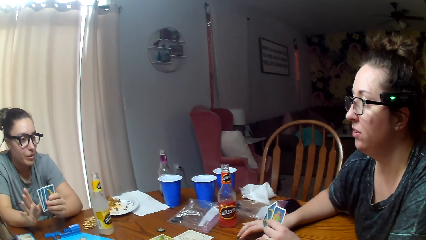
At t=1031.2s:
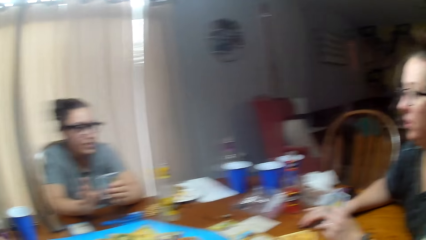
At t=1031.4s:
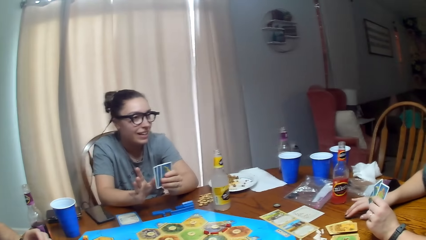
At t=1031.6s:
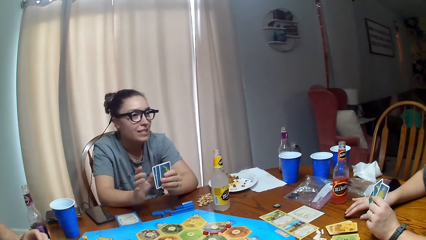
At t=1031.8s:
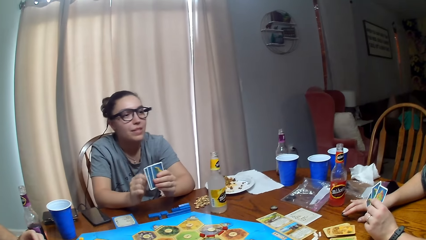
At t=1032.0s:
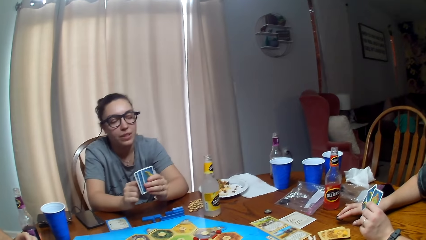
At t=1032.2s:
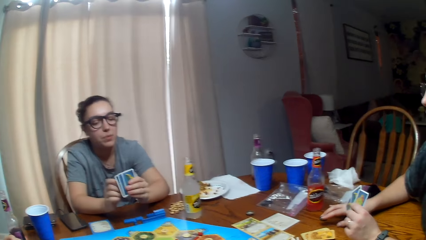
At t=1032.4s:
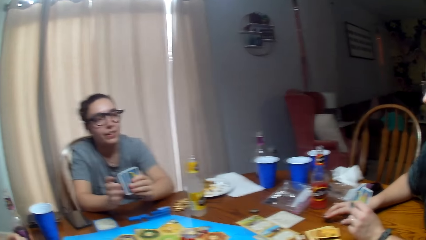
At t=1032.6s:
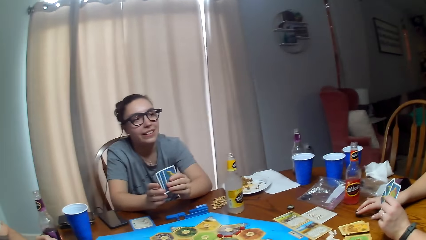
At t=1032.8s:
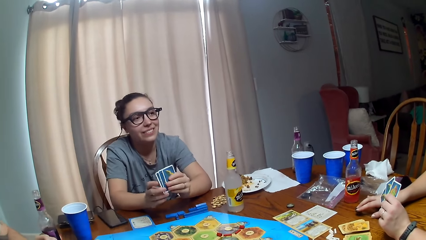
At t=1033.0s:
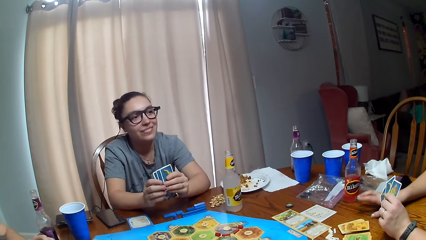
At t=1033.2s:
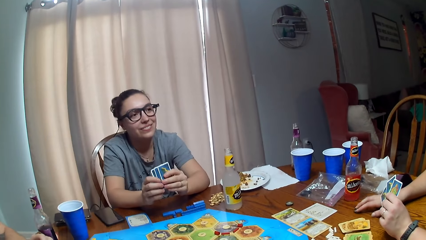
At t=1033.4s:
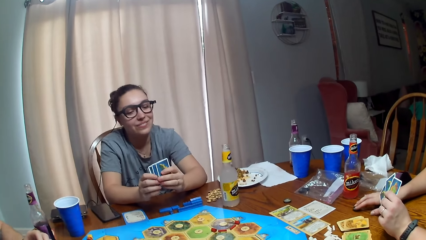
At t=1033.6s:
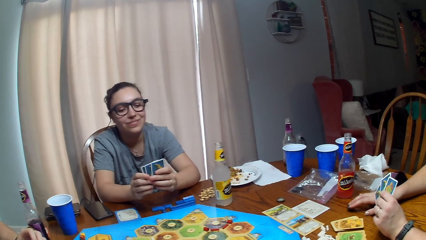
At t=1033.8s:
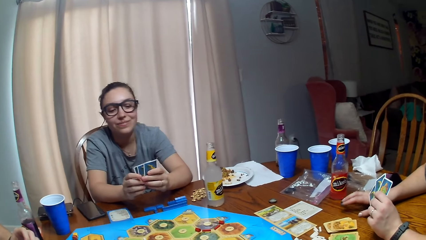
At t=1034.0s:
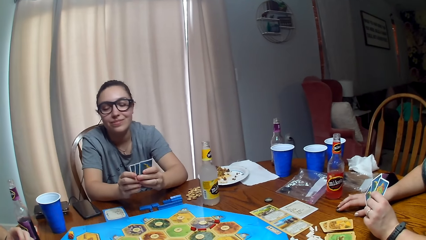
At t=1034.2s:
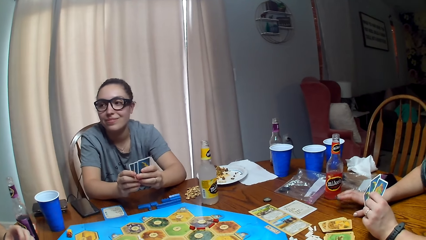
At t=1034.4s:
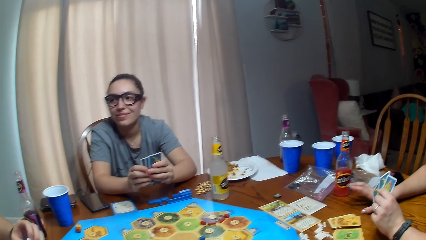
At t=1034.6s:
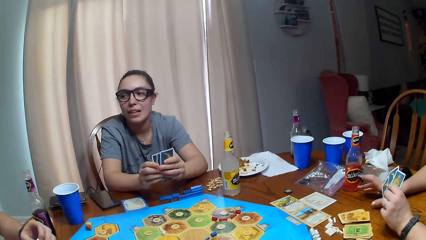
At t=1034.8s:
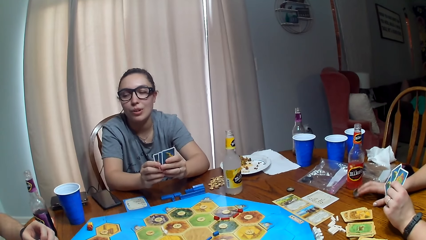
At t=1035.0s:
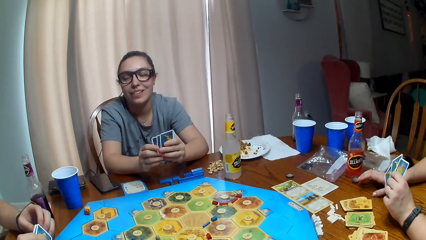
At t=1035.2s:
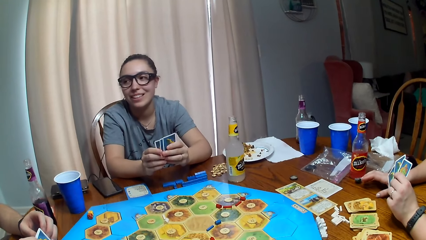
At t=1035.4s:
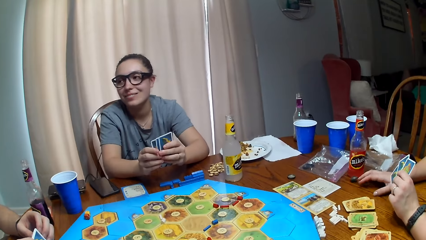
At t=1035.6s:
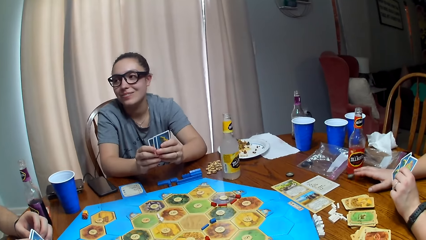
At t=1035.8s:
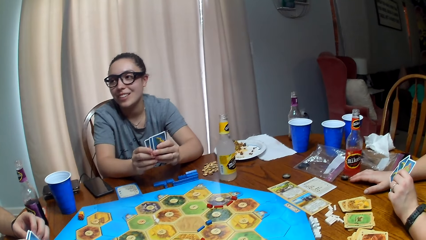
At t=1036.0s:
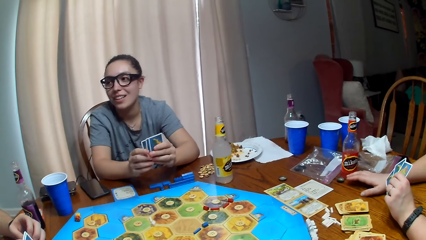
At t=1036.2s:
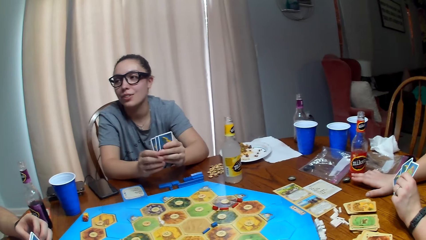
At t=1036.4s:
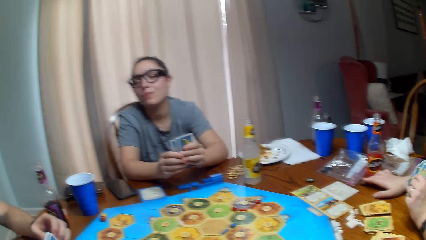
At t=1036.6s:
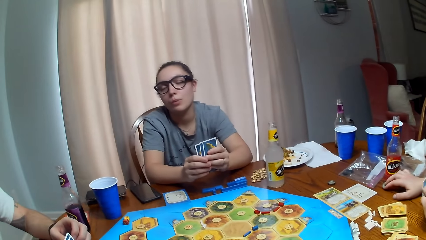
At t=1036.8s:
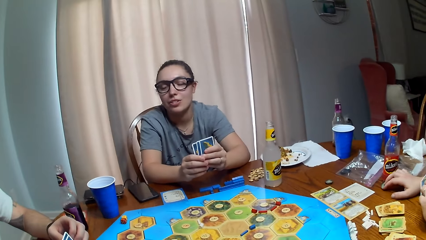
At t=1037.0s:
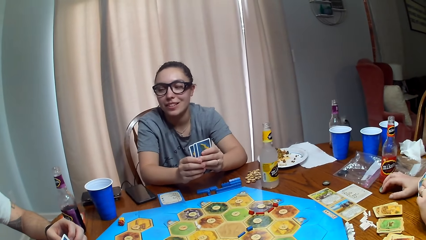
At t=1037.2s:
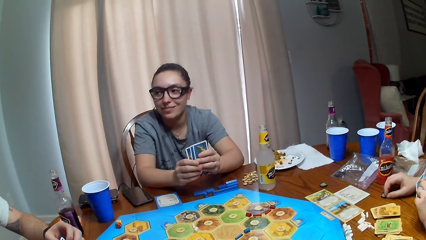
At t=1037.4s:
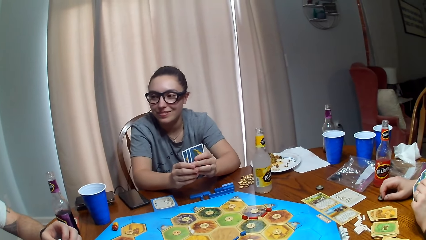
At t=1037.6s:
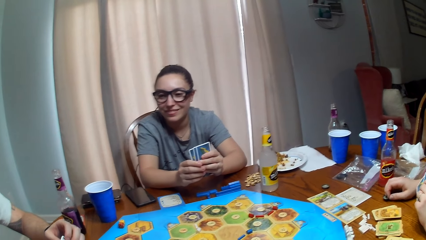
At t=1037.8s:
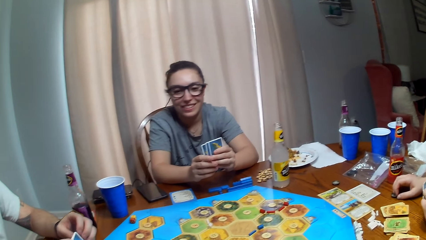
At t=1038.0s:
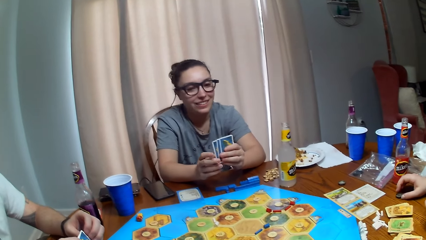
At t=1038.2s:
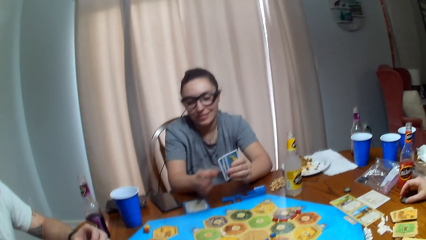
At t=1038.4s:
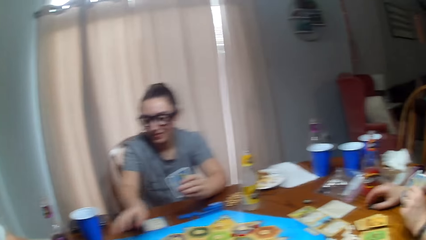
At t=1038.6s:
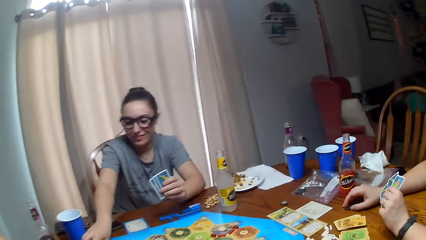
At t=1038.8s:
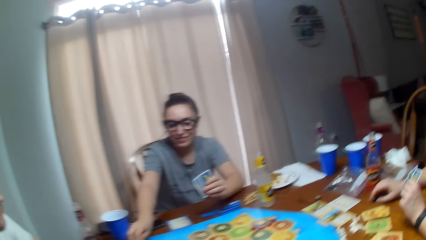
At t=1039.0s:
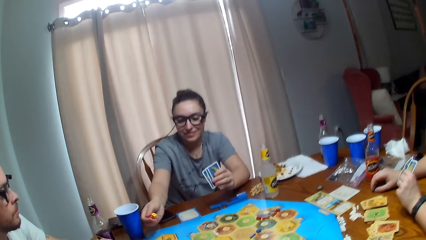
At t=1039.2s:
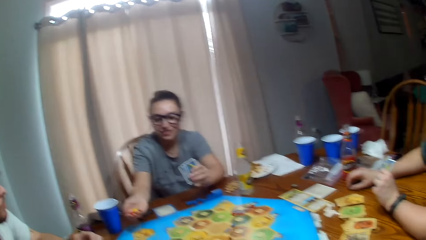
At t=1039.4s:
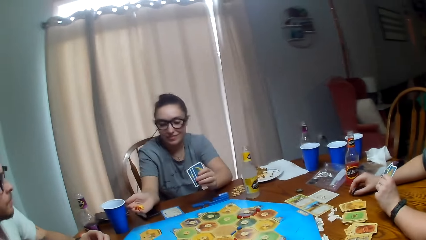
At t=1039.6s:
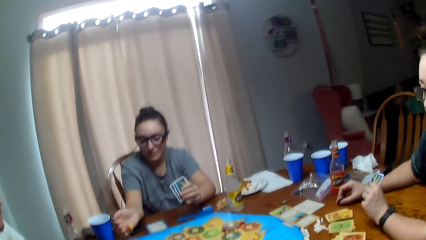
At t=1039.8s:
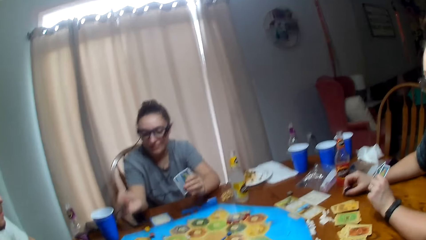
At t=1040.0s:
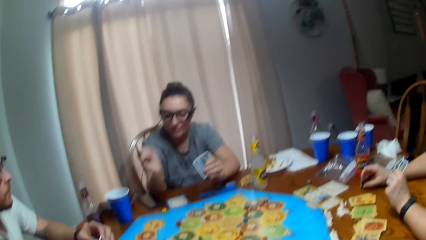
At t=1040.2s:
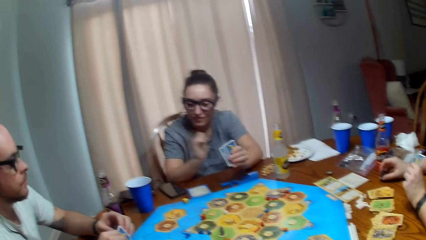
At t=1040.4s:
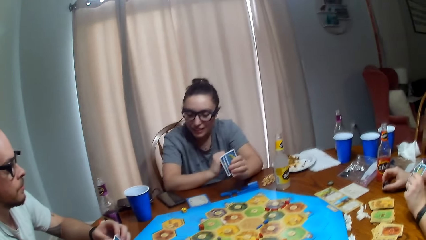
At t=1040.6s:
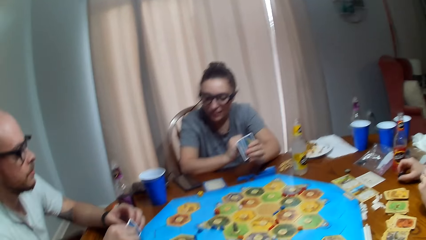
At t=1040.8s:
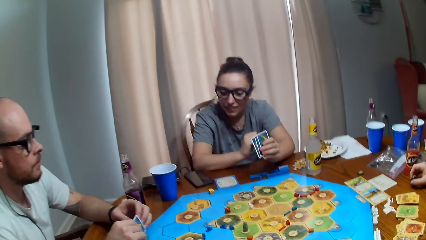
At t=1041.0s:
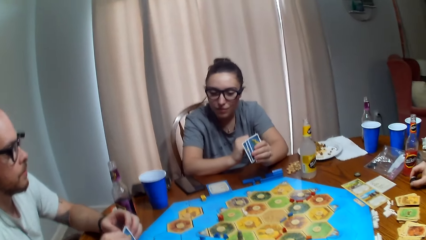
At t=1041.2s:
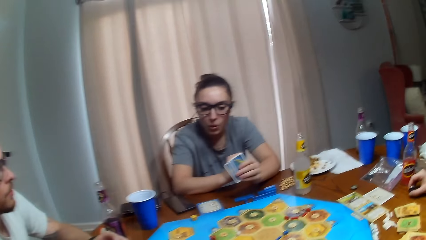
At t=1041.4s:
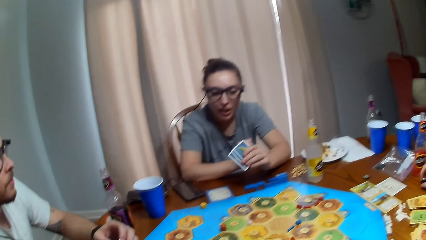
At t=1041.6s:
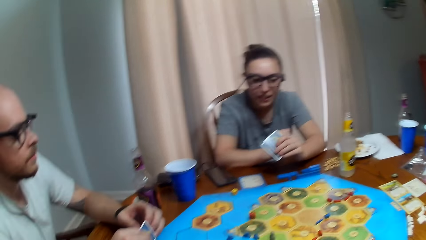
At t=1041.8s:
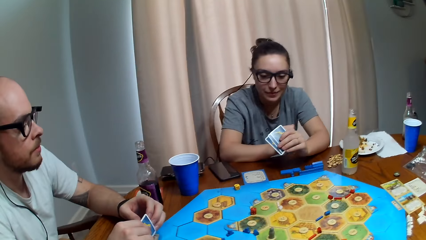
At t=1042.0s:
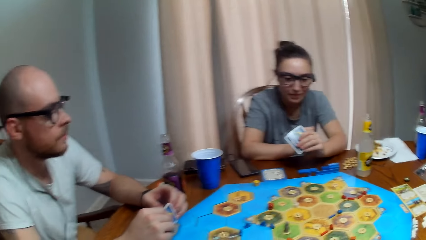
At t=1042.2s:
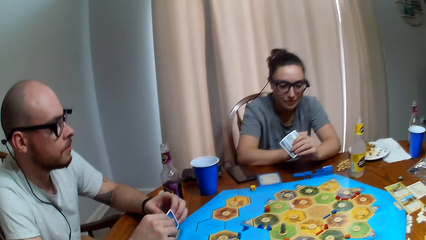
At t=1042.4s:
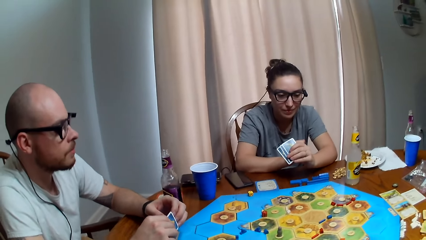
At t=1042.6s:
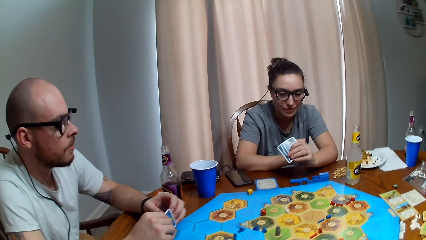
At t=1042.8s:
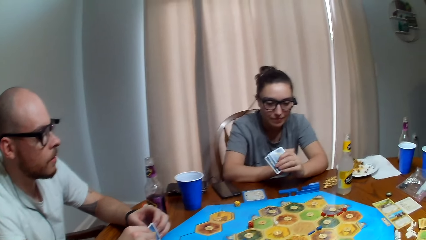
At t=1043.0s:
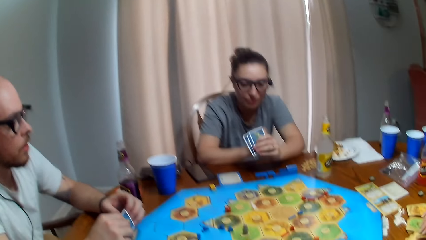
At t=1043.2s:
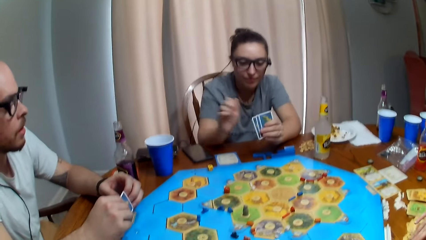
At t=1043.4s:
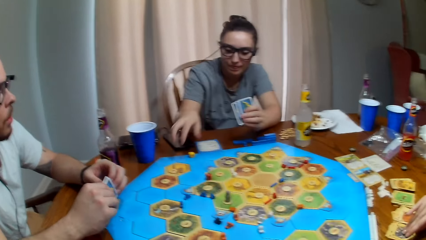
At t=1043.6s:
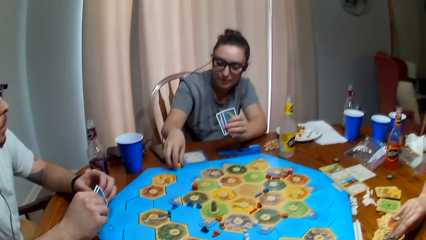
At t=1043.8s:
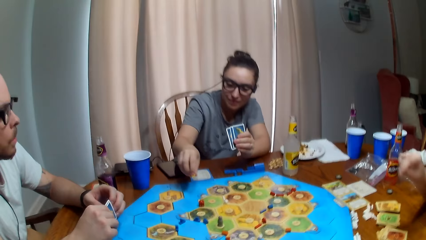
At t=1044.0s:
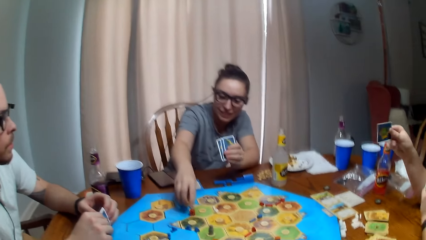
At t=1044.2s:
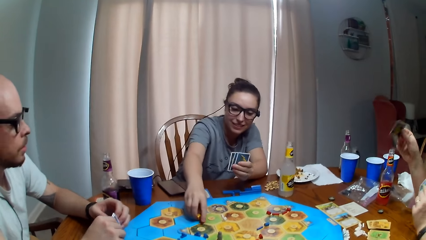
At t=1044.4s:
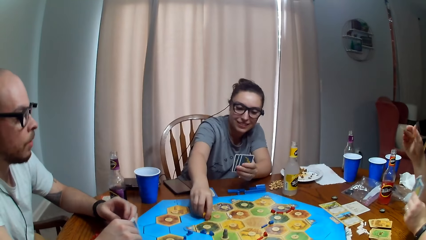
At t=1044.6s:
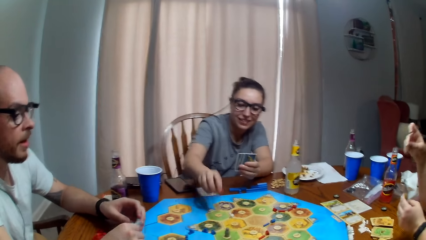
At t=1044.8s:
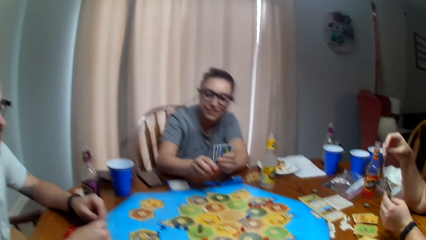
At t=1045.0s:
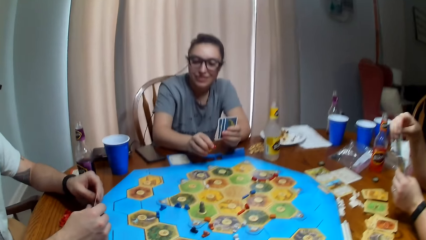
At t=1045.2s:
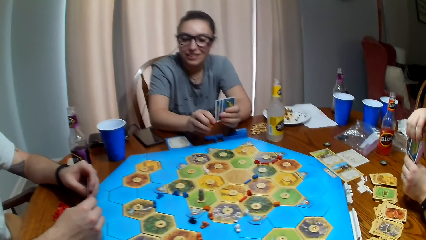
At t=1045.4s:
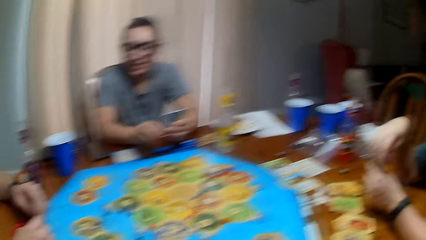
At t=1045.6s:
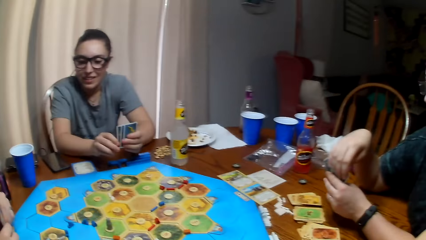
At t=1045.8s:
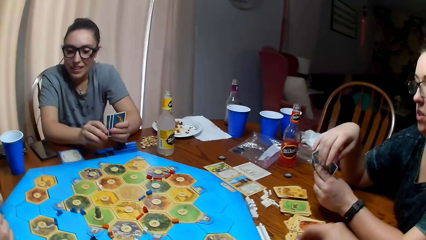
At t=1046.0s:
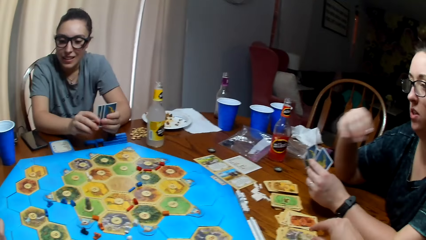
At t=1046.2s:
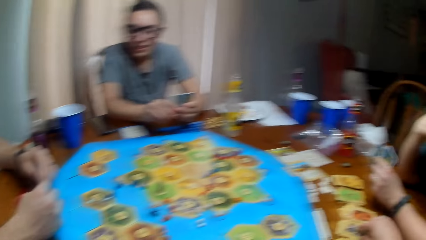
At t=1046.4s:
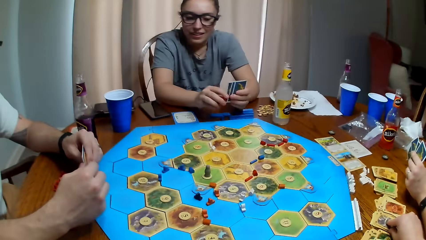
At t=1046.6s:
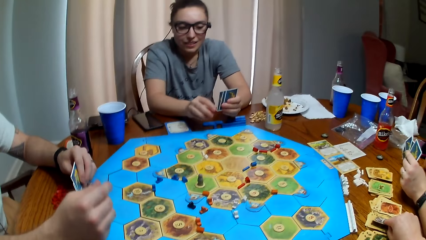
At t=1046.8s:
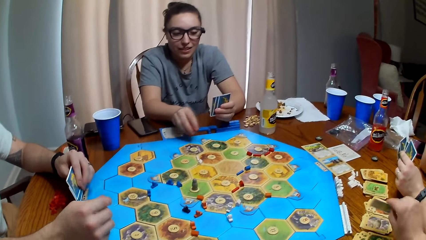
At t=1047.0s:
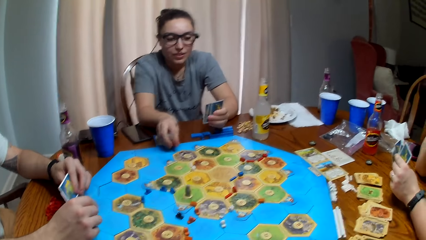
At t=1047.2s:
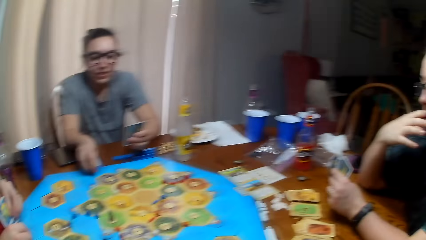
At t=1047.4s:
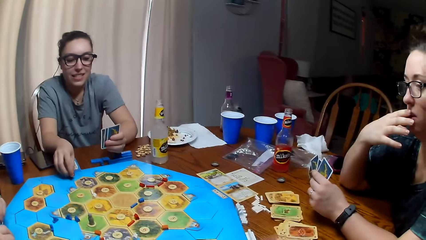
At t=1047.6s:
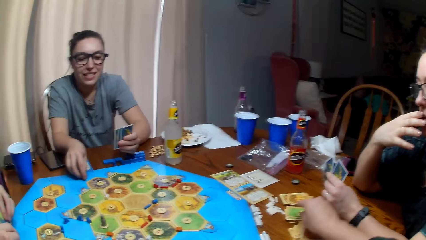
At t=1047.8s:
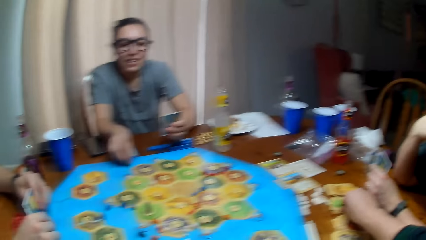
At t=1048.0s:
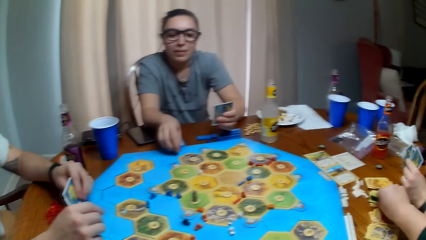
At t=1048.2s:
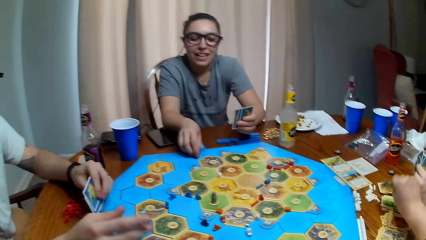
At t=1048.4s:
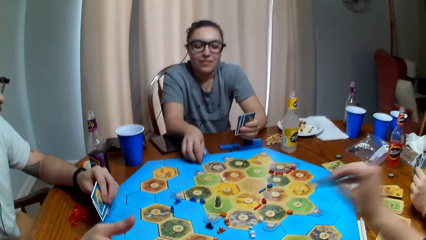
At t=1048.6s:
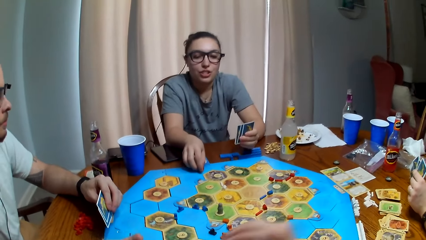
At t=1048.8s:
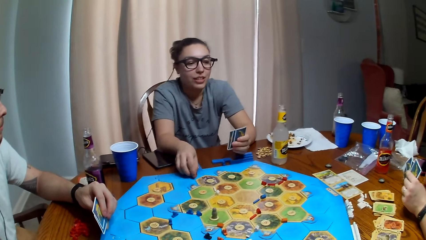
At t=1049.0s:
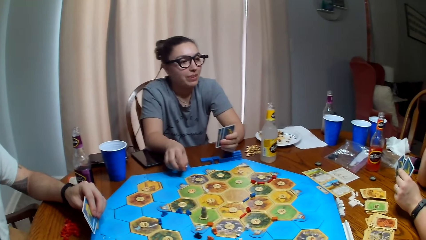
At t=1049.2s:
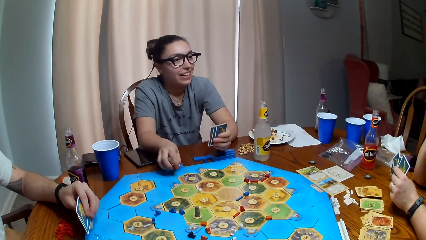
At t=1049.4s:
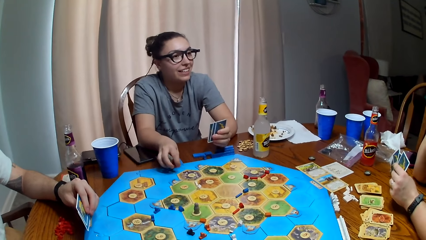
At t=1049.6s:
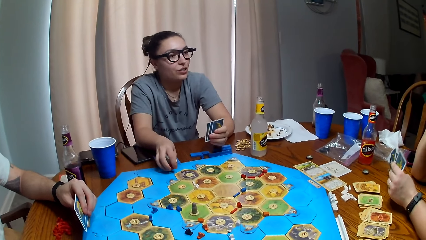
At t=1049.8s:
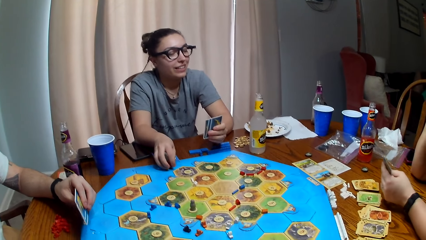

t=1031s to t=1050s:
A person talks. Another person rolls the dice on the table. The camera wearer dialogues with the other people. The other person picks the dice from the table. The camera wearer dialogues with the other people. They pick the cards from the table. The other person dialogues with the camera wearer and the others.
